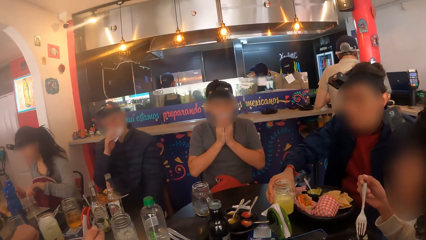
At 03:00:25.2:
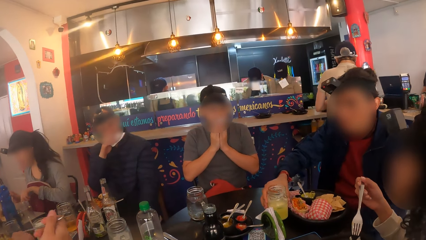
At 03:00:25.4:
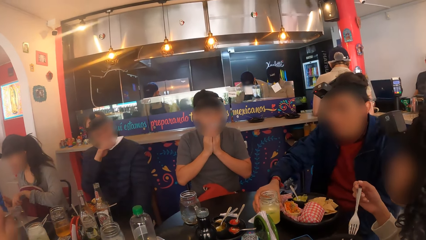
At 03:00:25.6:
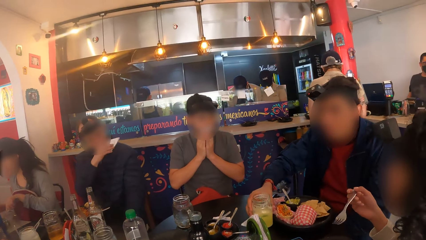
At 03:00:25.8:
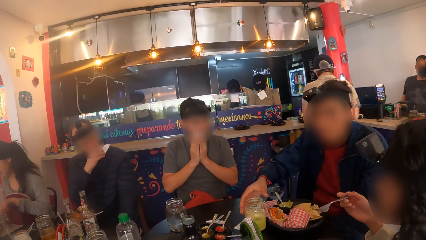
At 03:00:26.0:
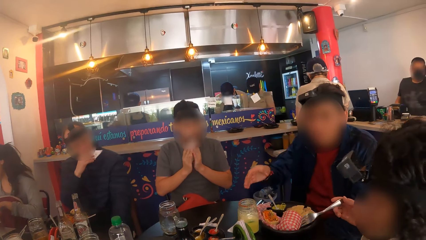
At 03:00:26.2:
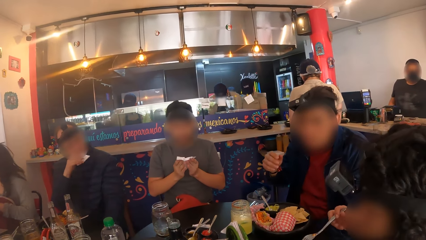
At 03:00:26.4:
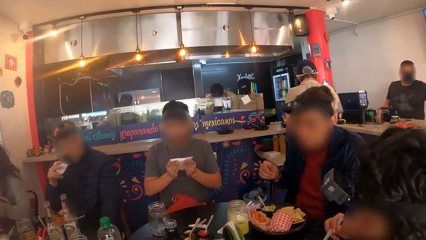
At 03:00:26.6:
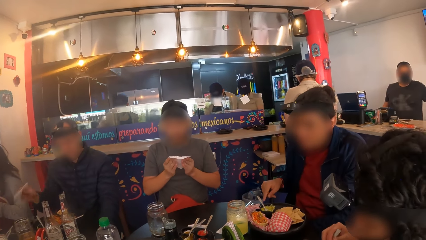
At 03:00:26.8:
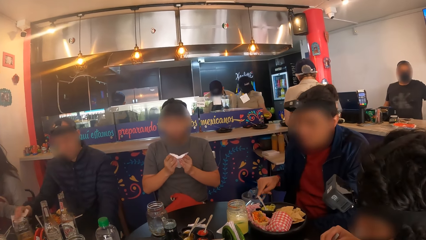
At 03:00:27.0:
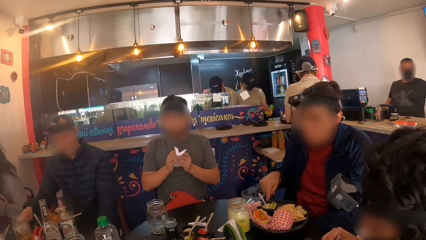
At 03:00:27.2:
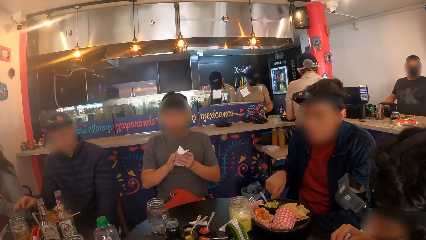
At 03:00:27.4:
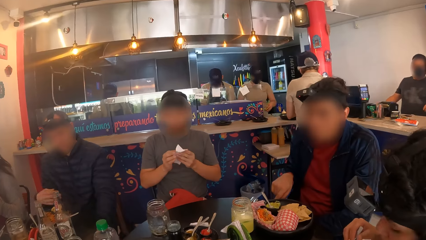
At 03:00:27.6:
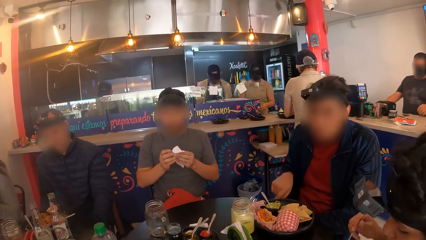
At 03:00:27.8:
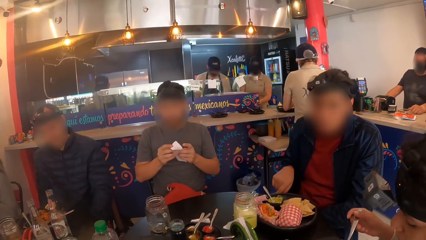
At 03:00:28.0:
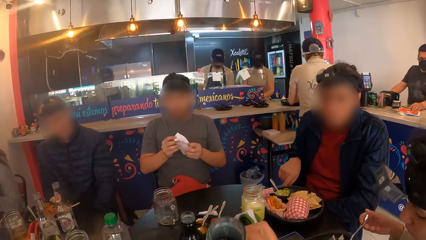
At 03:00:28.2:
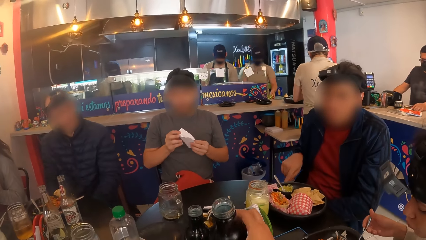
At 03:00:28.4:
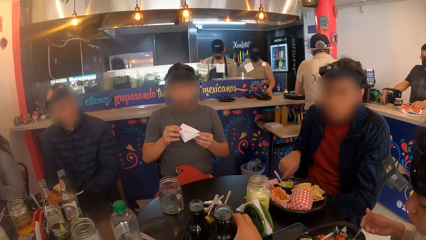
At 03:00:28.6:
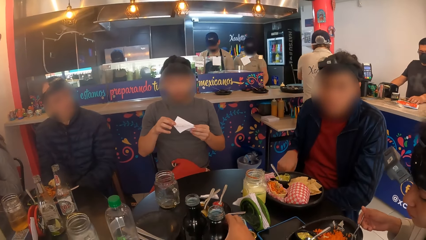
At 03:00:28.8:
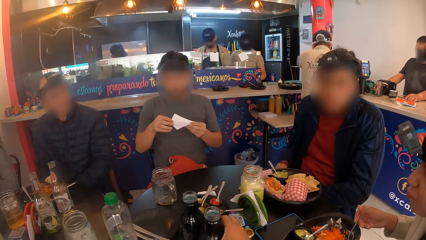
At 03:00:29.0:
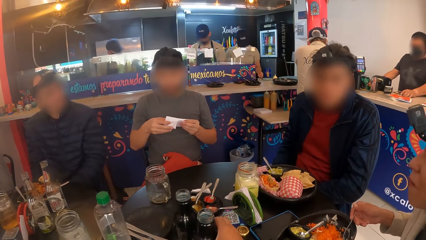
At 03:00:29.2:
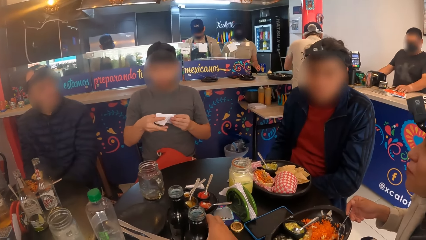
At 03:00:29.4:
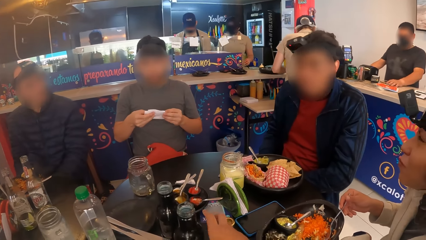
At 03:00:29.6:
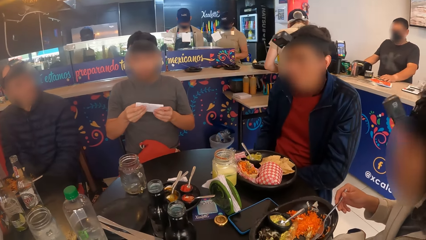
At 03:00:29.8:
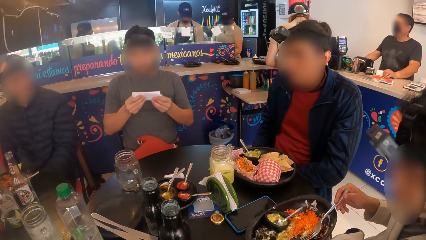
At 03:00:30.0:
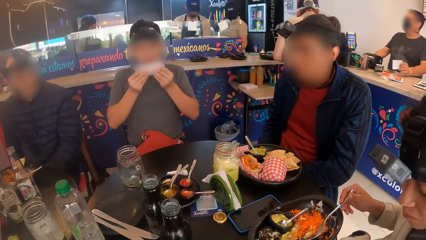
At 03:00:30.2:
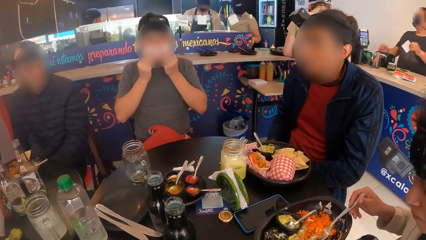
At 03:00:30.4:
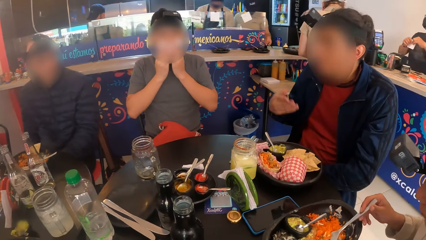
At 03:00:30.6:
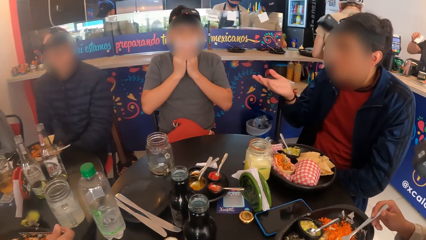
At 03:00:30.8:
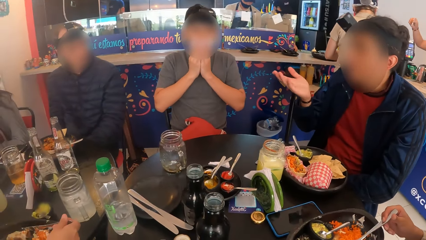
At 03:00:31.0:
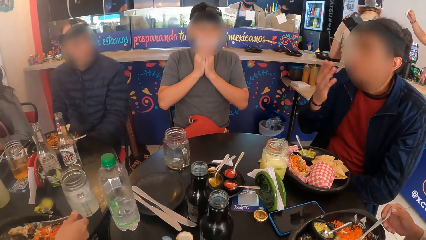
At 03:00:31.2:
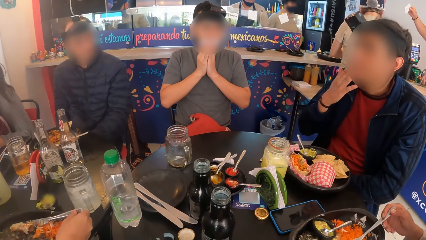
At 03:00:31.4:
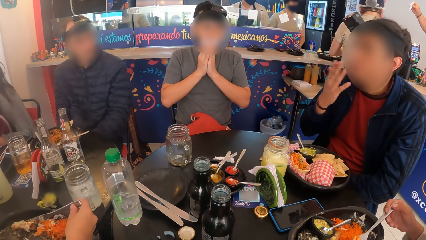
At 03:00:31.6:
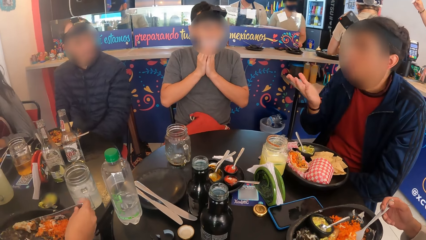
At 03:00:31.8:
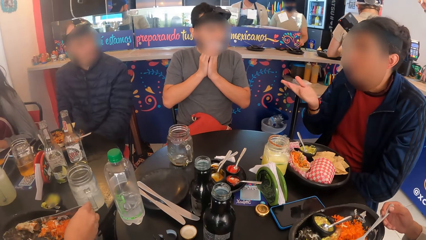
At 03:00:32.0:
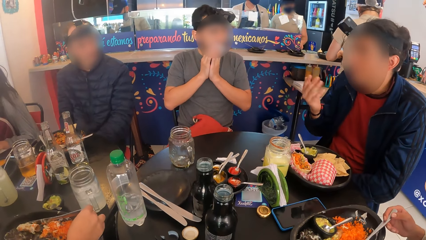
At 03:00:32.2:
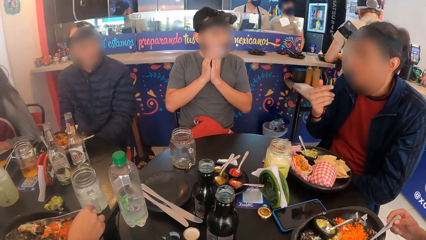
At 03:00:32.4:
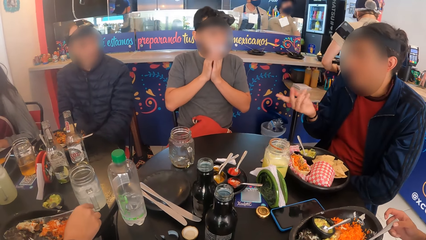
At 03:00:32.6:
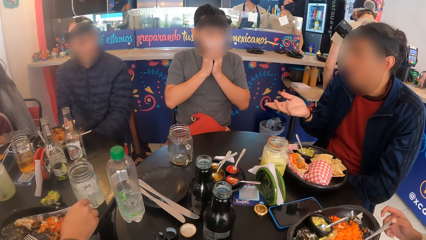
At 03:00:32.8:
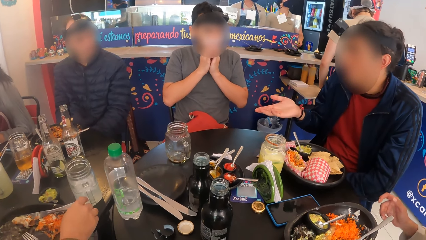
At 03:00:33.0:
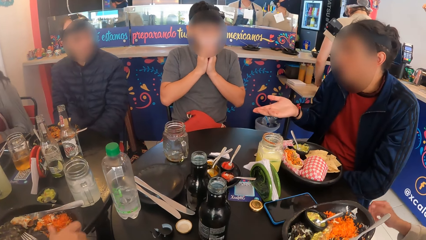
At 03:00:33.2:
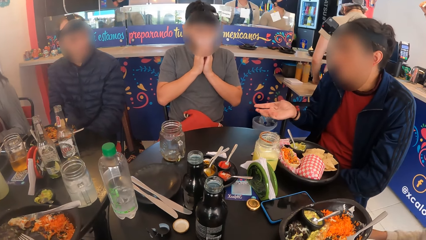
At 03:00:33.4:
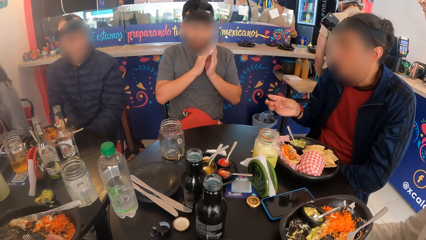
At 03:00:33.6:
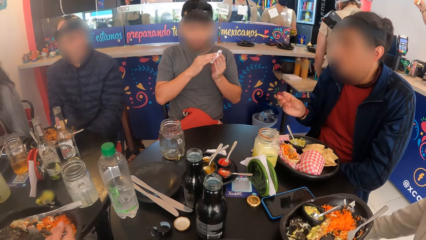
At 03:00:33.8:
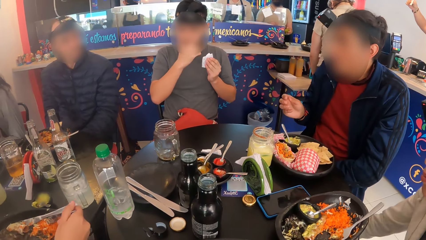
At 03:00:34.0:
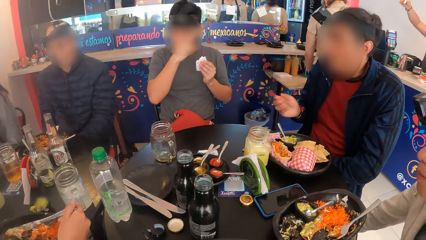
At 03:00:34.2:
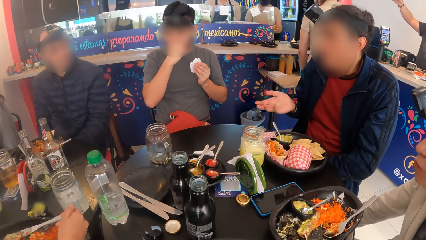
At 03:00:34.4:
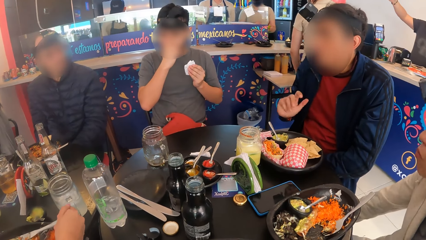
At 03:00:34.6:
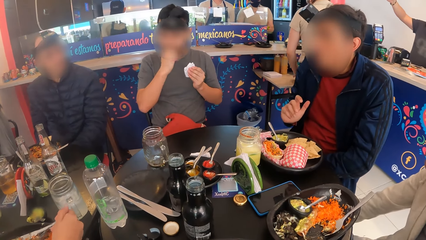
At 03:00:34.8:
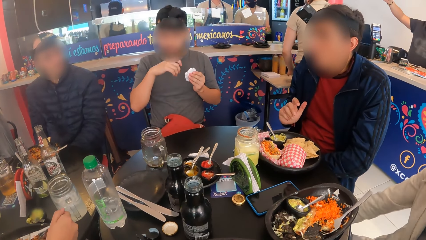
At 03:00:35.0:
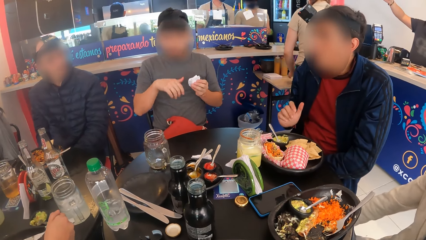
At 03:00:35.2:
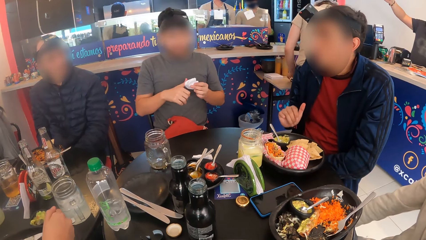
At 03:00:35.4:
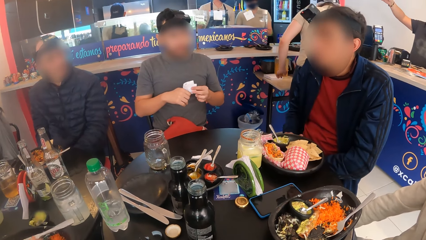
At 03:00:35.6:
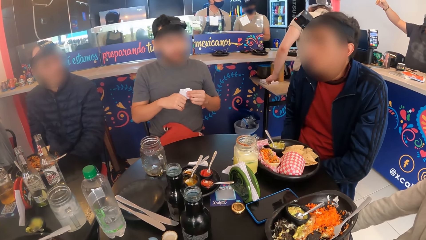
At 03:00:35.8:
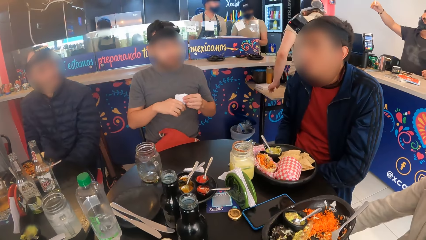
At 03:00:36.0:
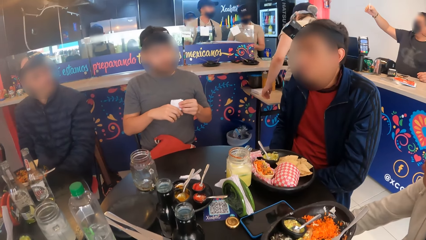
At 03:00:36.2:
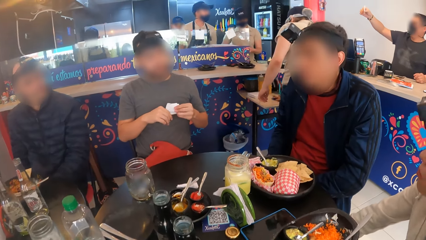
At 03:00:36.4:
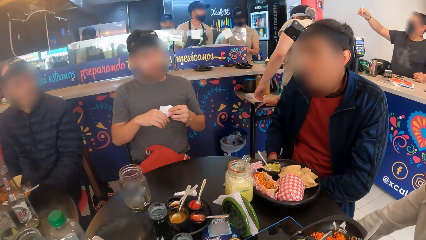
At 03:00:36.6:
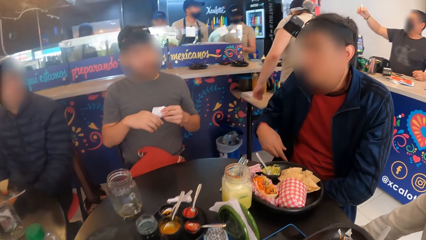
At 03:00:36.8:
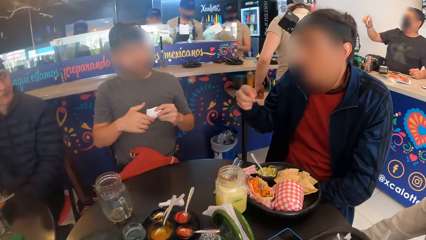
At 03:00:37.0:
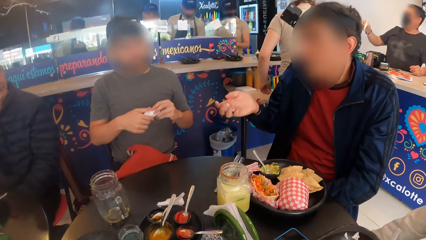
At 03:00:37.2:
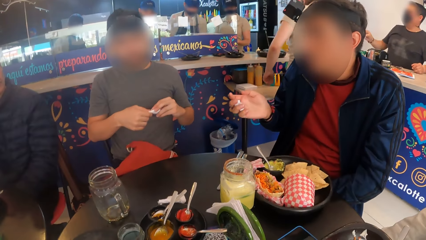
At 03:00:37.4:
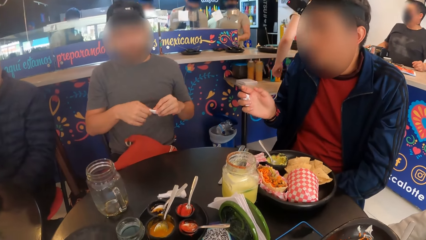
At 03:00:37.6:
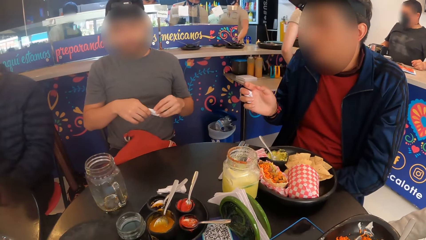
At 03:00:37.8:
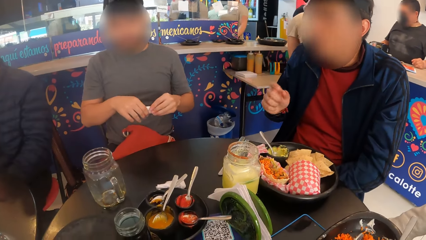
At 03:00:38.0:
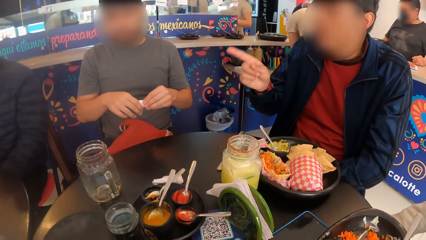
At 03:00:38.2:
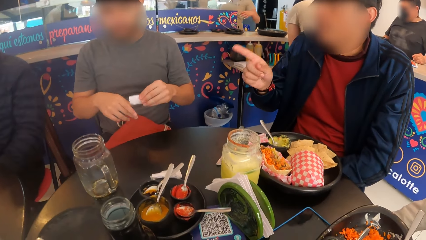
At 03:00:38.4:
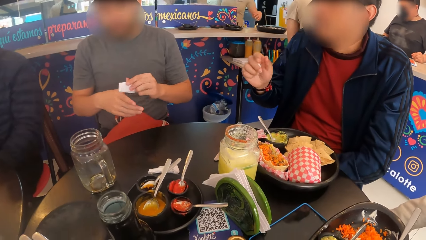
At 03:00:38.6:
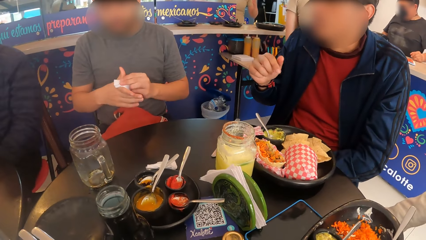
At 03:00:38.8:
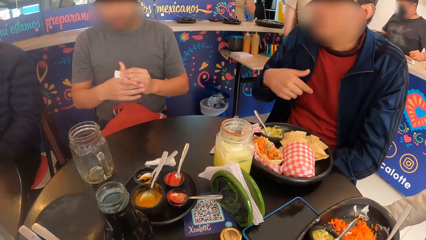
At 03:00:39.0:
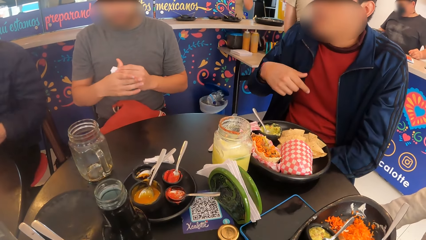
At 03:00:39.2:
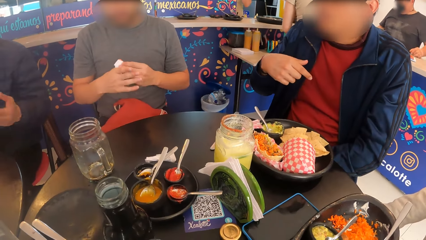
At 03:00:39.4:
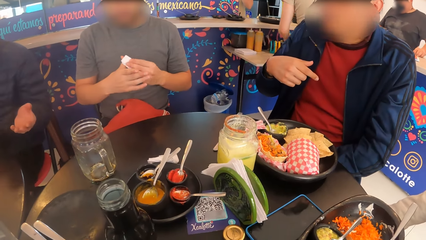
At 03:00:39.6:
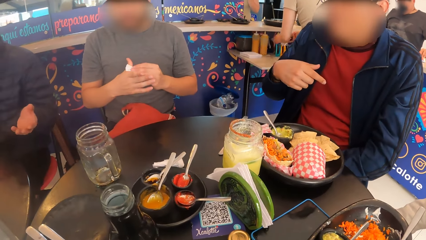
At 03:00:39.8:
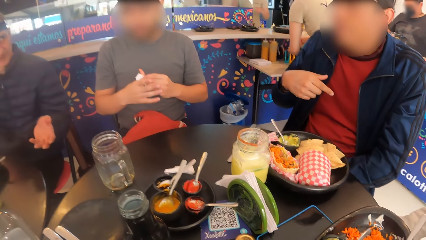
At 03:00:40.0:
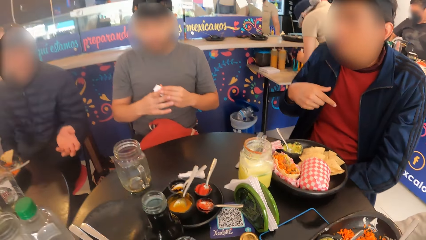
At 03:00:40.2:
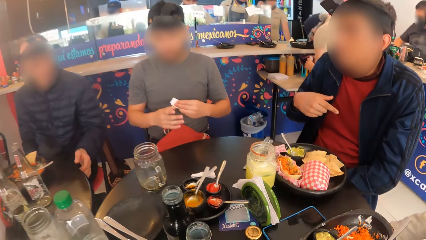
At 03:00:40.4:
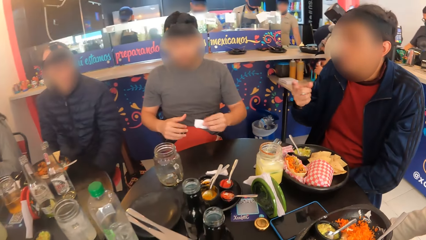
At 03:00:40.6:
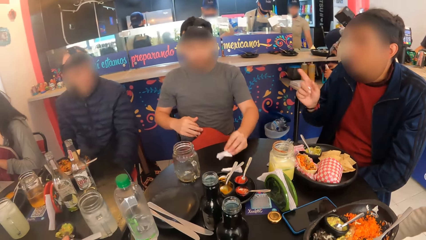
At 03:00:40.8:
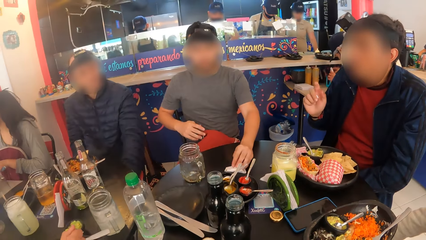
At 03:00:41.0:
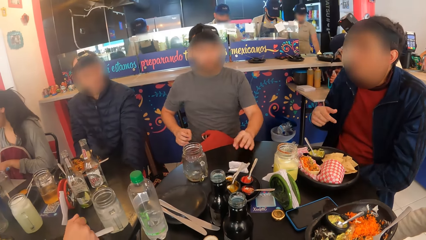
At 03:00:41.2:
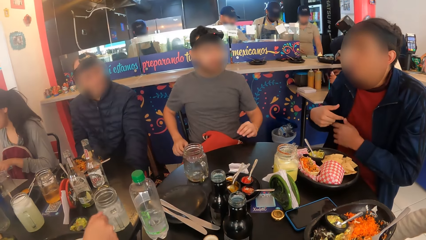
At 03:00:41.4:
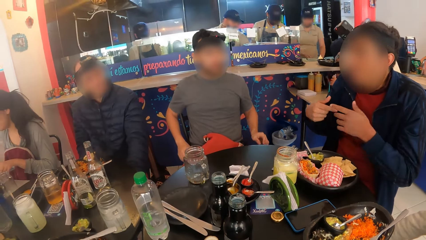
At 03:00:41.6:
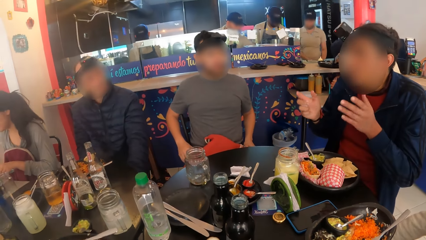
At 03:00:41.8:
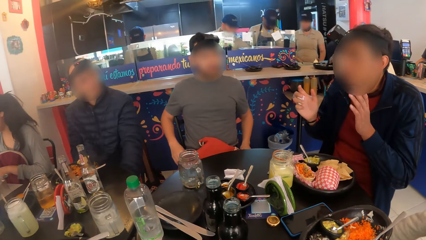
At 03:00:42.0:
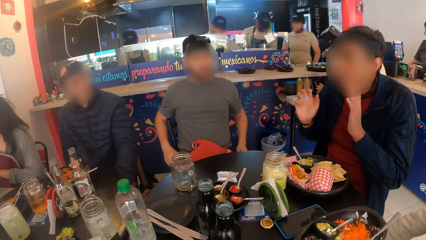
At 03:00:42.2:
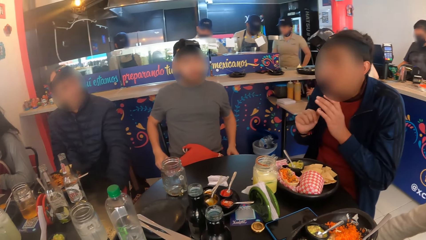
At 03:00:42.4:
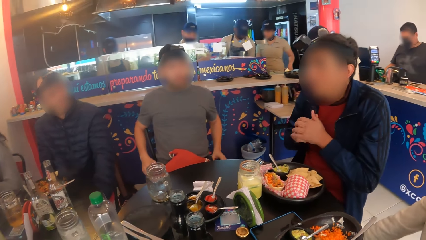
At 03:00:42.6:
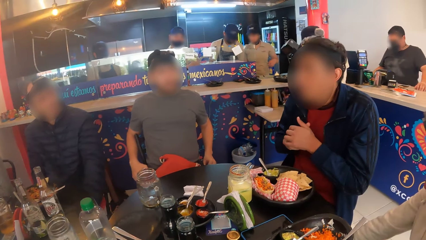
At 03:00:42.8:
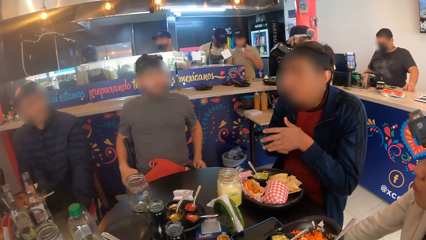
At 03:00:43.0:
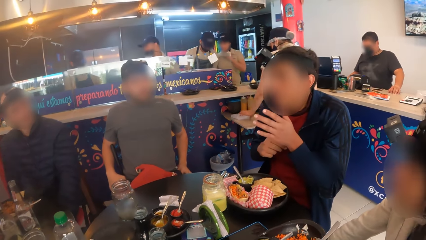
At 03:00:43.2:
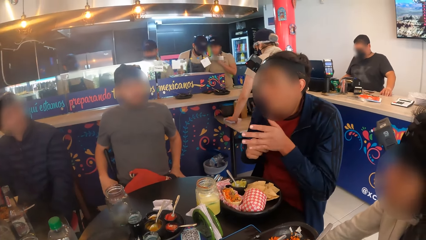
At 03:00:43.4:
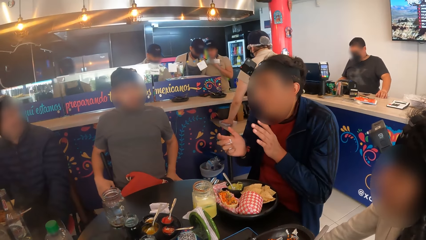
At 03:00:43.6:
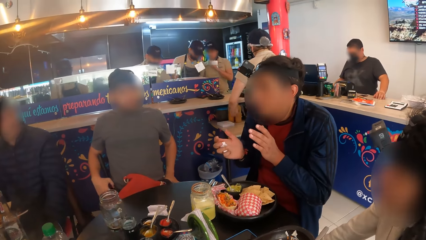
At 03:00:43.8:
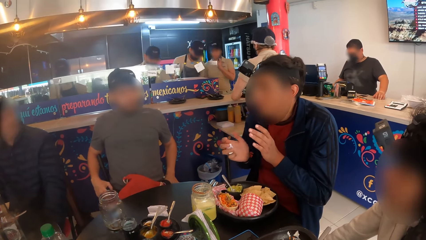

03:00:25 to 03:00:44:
A man drops the cup of juice on the table with his right hand. Another man drops the tissue paper on the table with his right hand. The camera wearer looks around. He drops the bottle of juice with his right hand. A third man cleans his mouth with the tissue paper in both his hands. The first man interacts with a group of people at the table. The third man cleans his right hand with the tissue paper in his left hand and drops the tissue paper on the table with his left hand.
